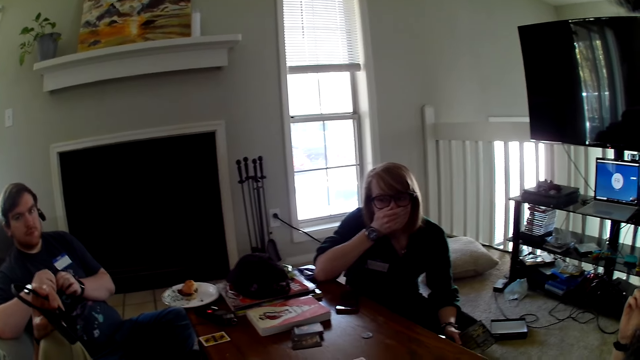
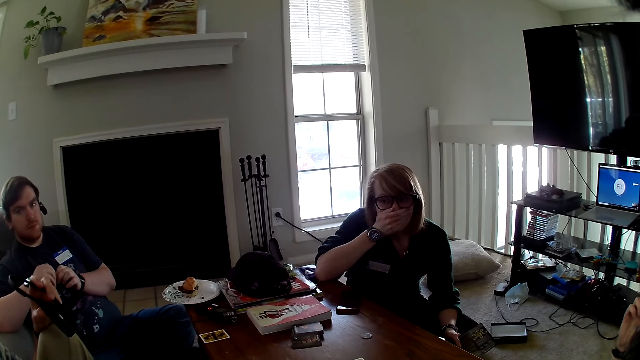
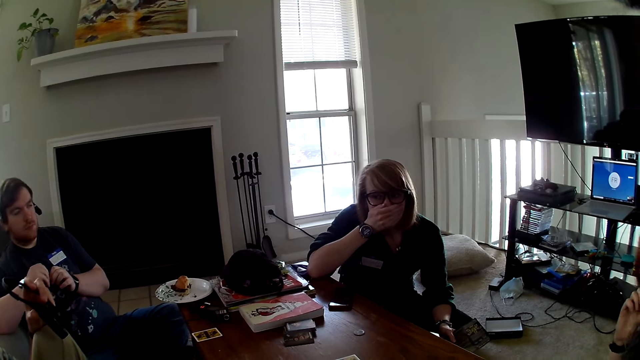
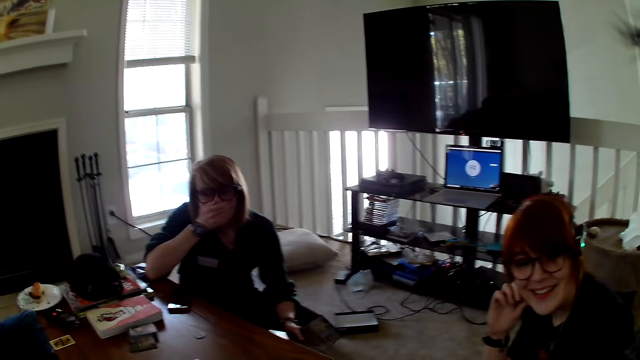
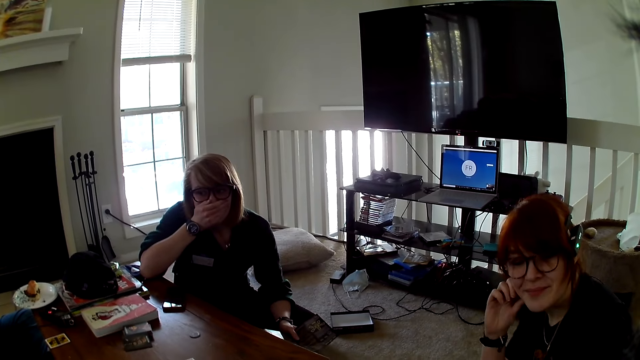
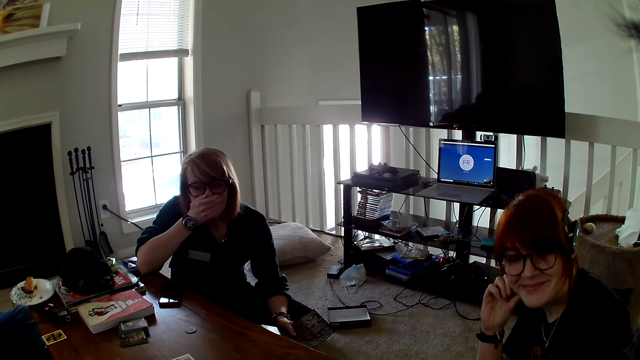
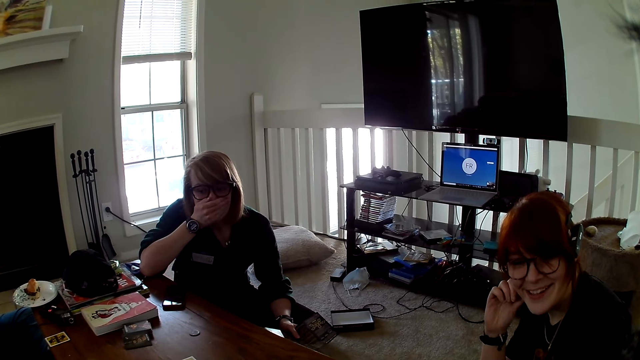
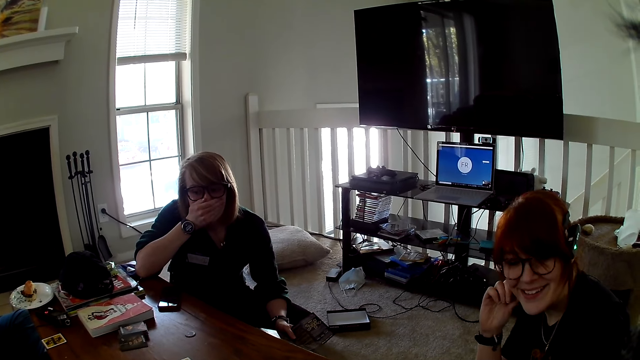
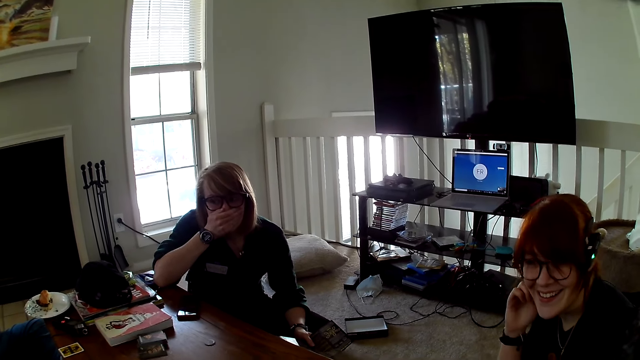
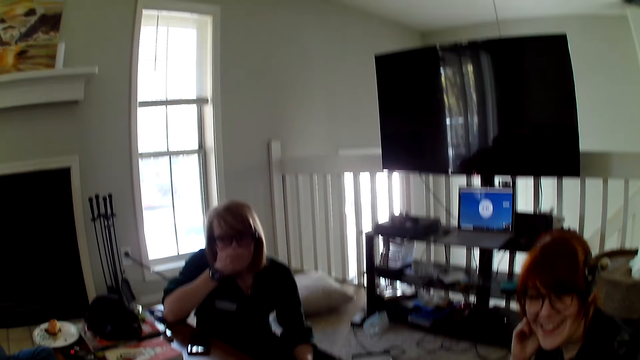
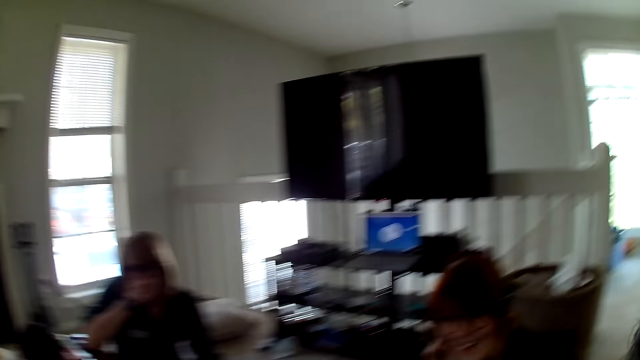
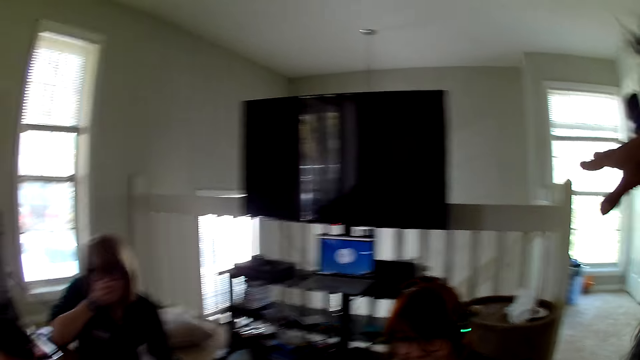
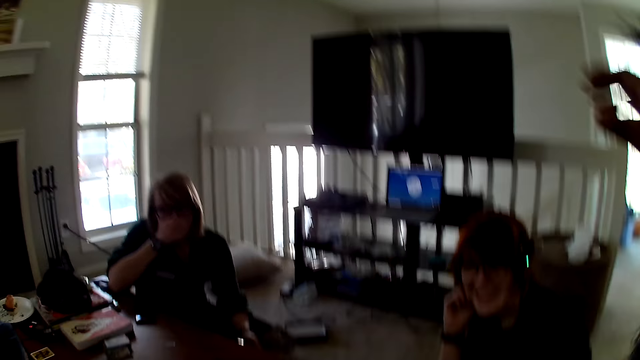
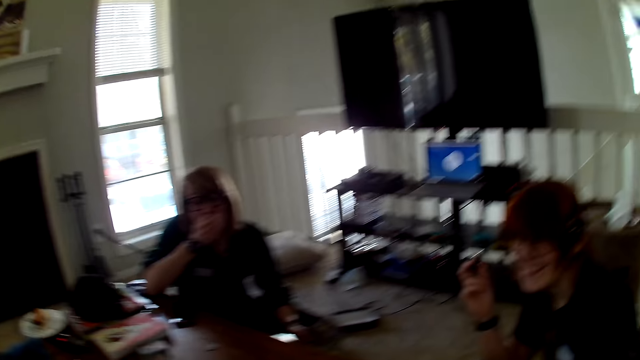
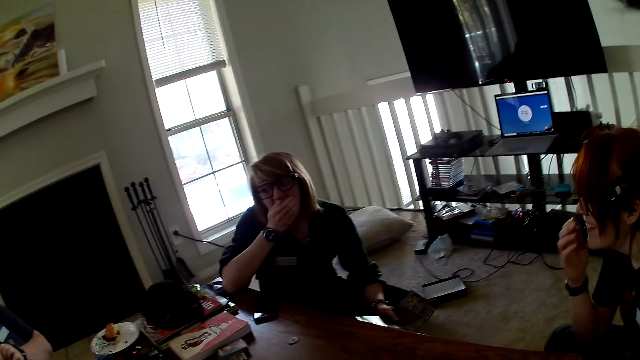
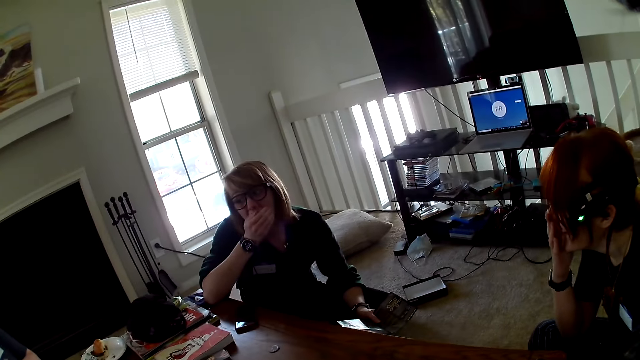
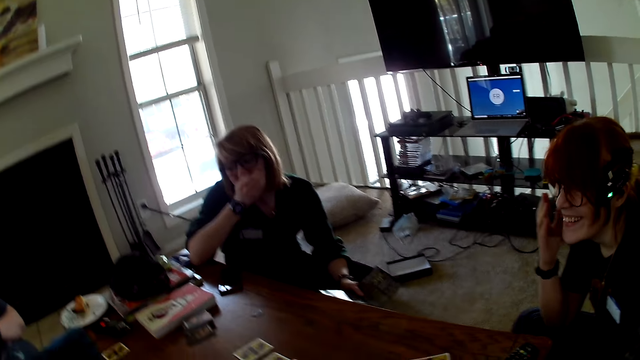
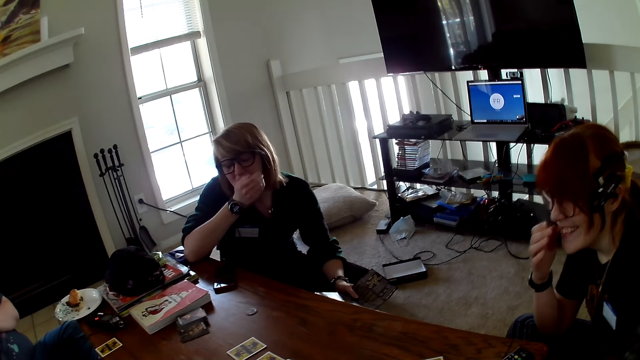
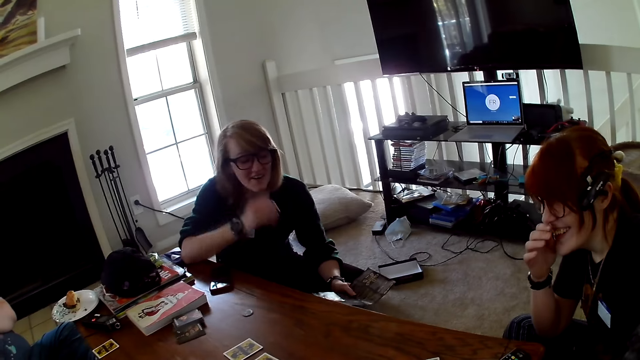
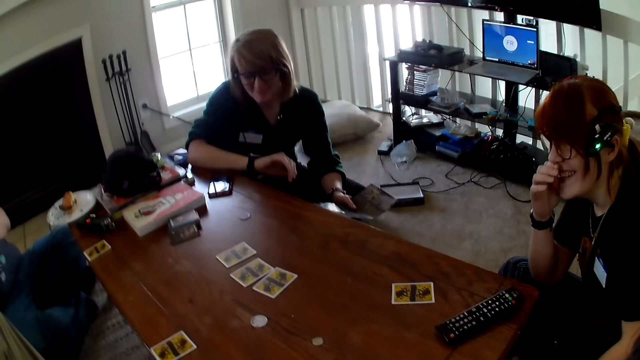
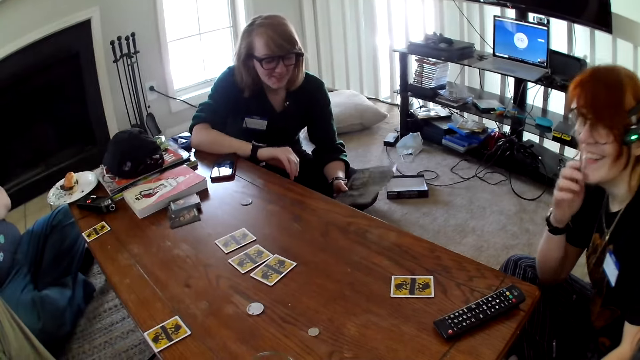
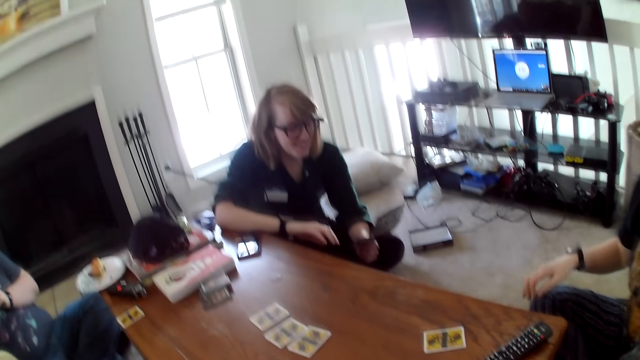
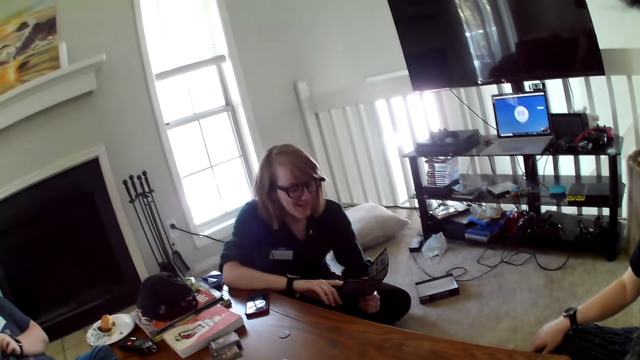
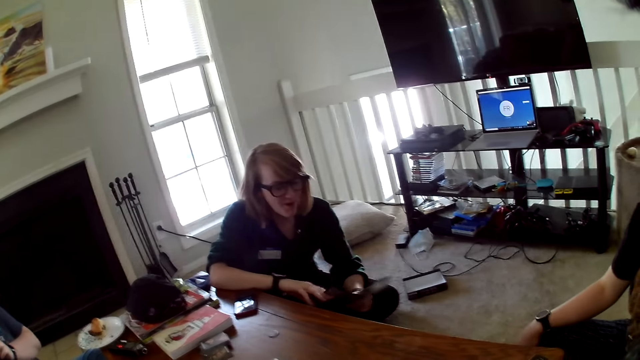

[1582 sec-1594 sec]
The camera wearer looks at a woman. They move the hands. The woman moves the hand.

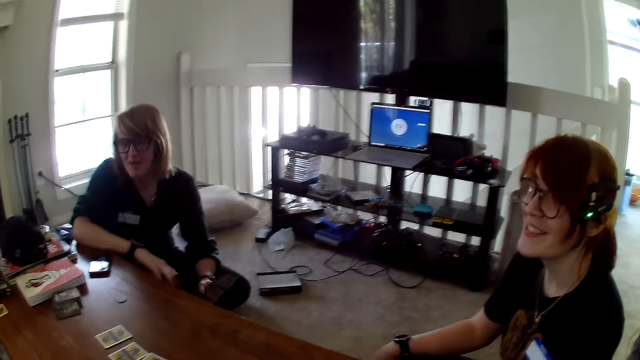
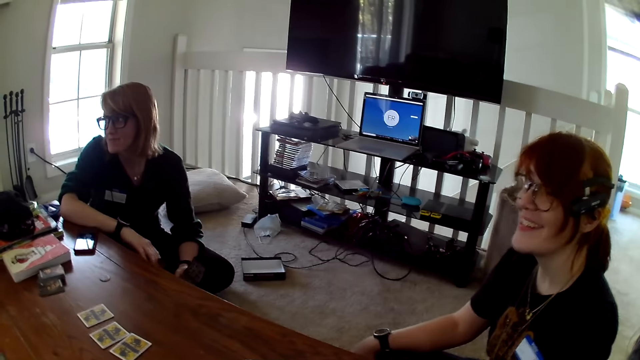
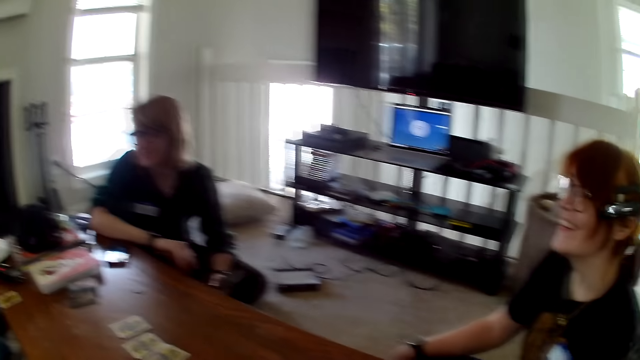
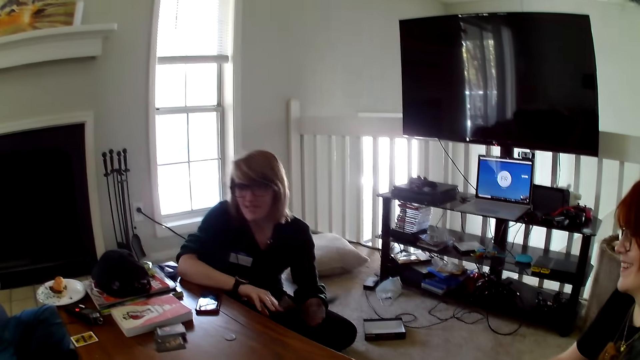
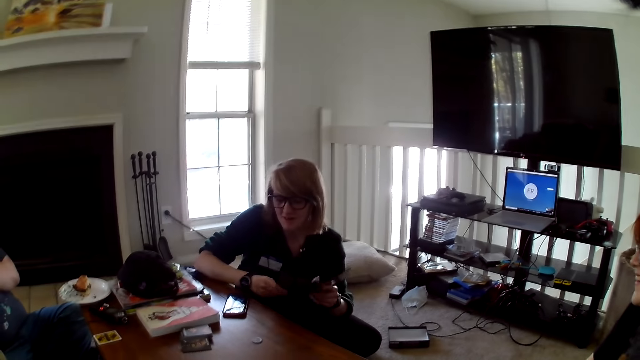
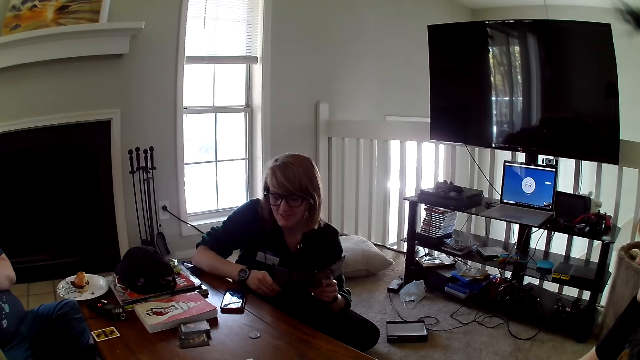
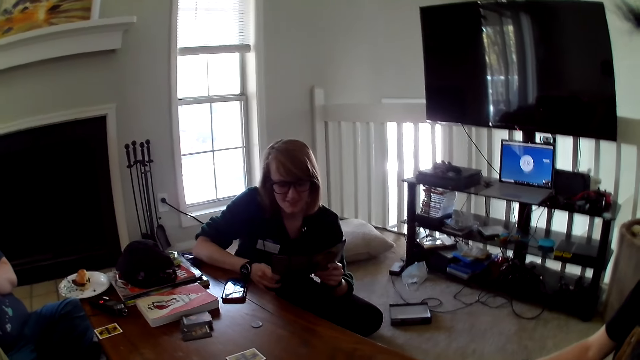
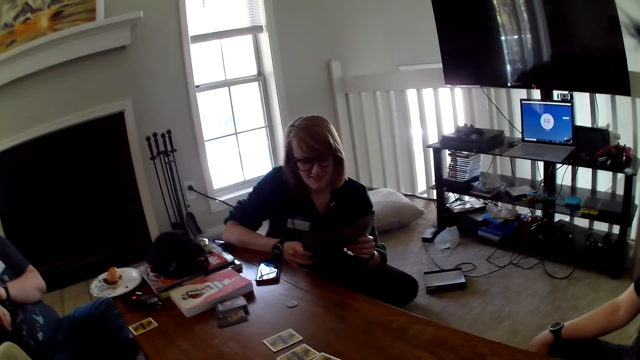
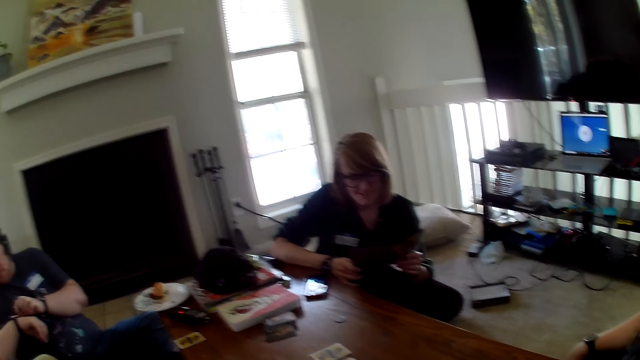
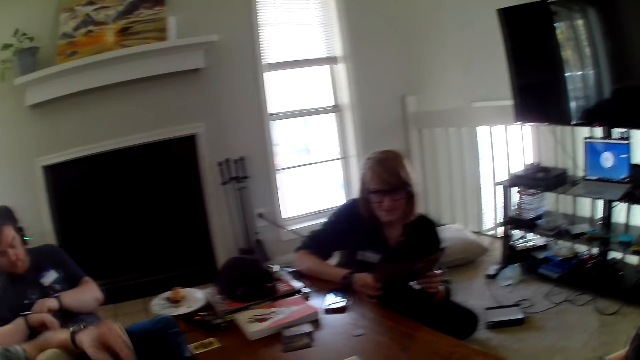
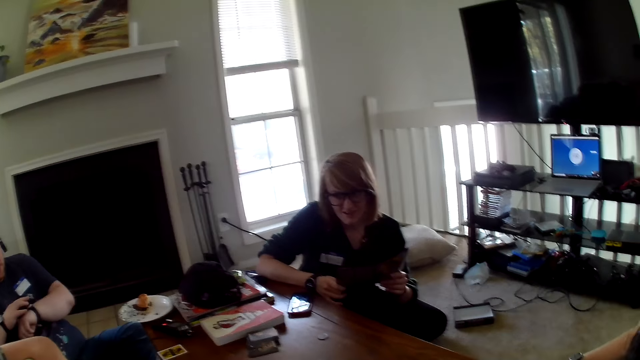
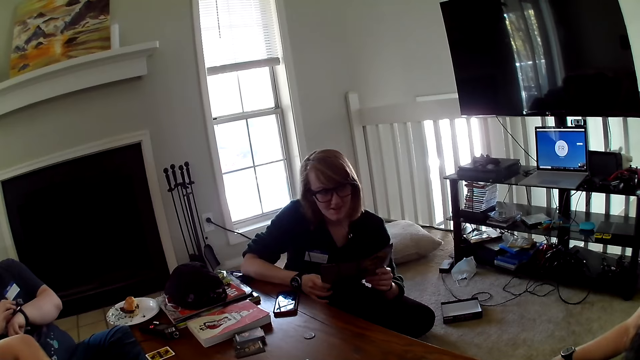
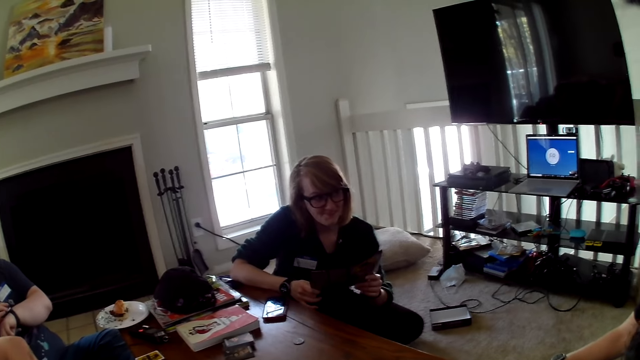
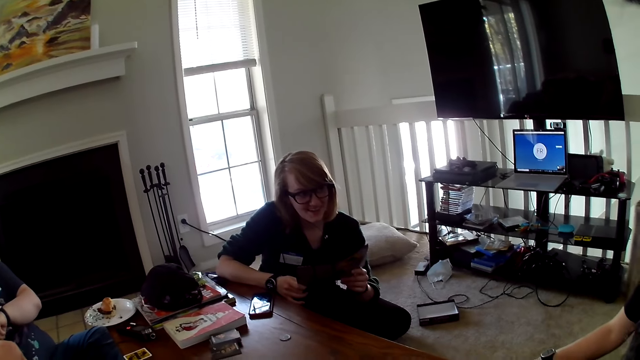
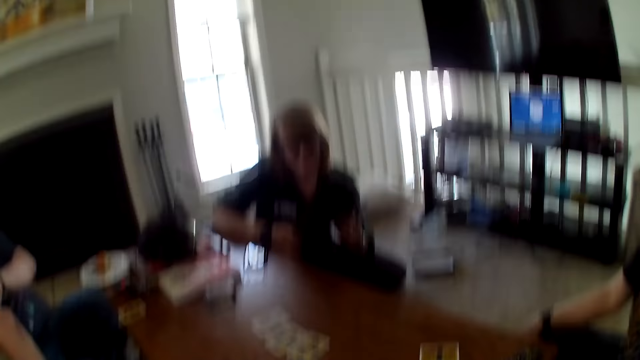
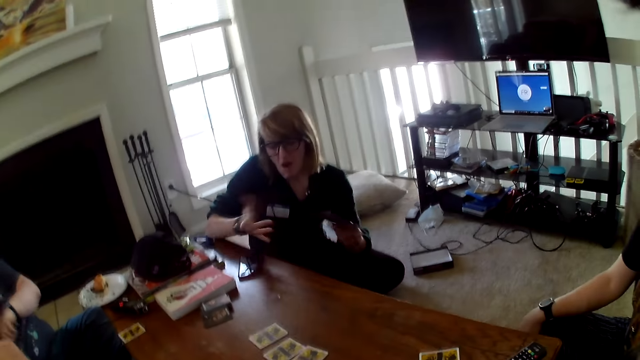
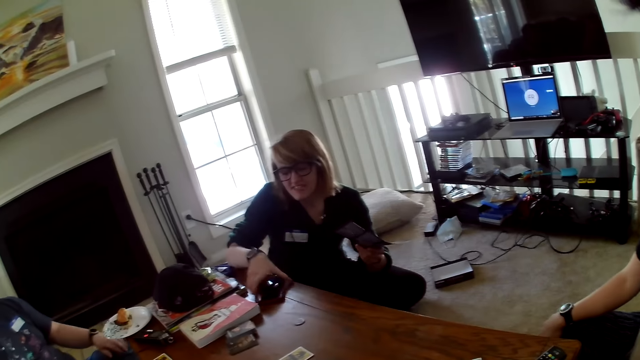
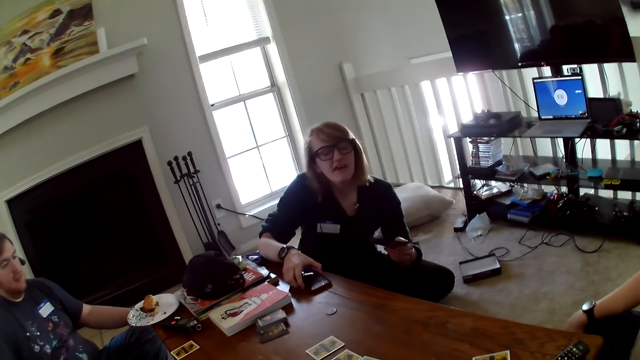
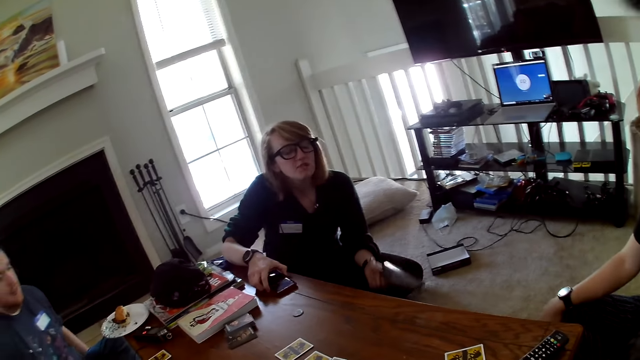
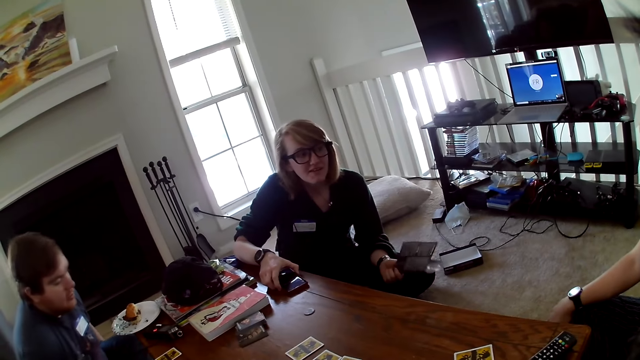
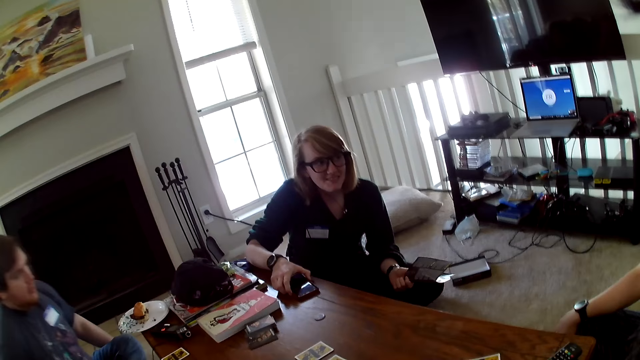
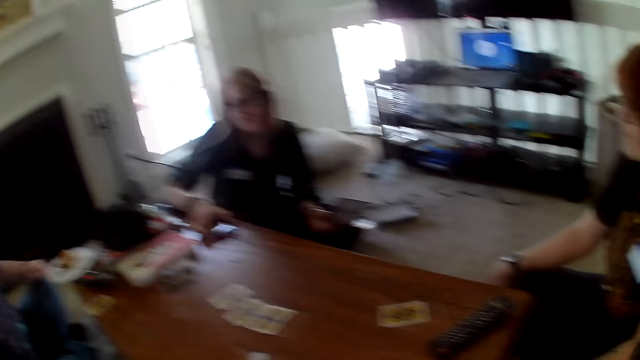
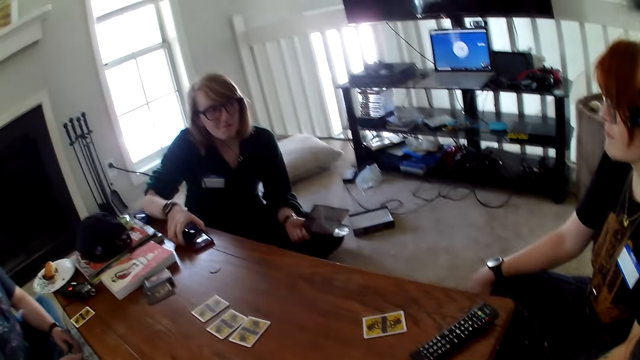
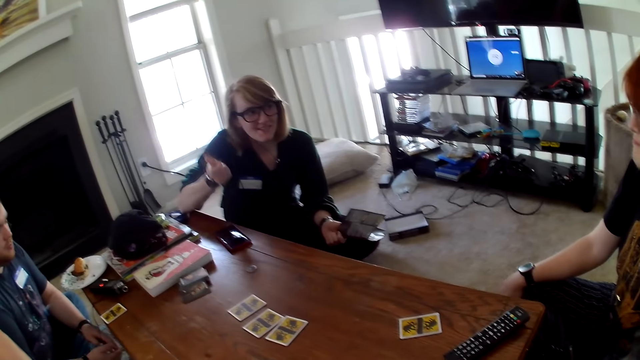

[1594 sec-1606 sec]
A woman looks at the paper. The woman holds a brochure. The woman touches the phone.
